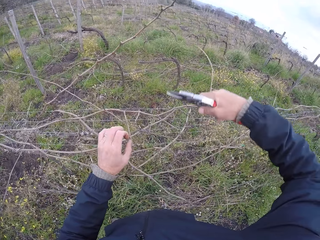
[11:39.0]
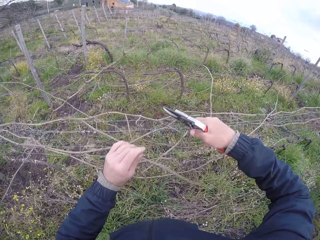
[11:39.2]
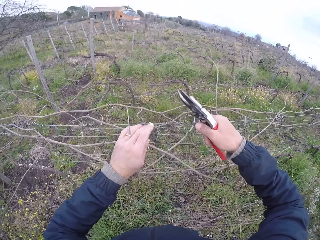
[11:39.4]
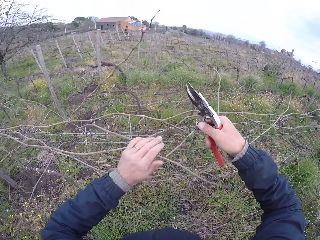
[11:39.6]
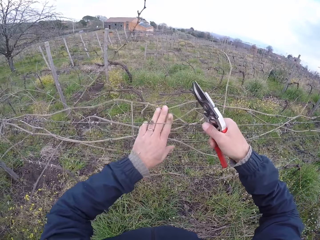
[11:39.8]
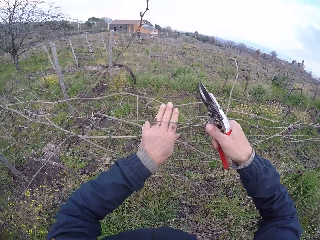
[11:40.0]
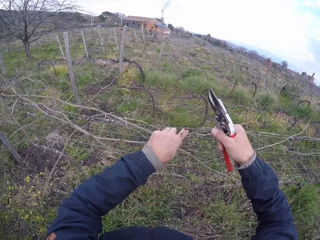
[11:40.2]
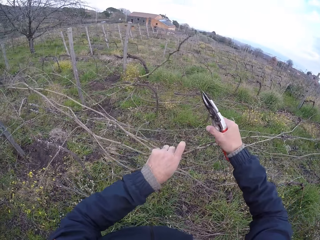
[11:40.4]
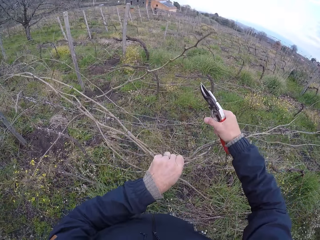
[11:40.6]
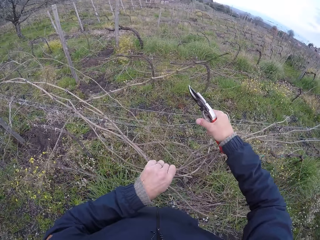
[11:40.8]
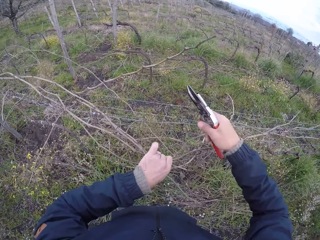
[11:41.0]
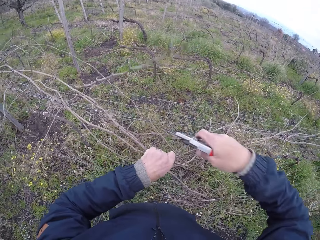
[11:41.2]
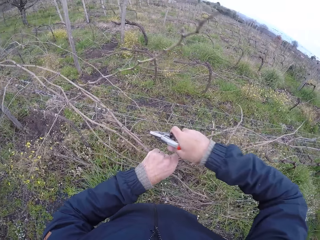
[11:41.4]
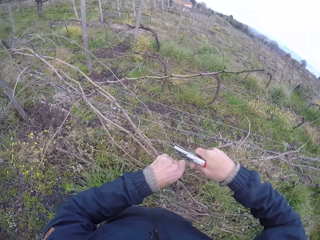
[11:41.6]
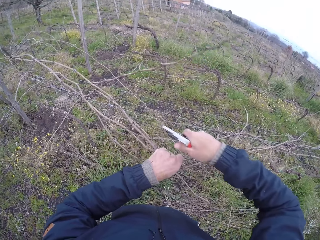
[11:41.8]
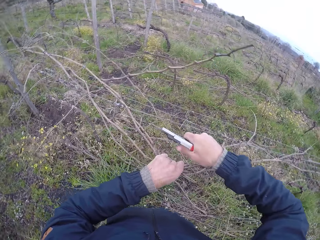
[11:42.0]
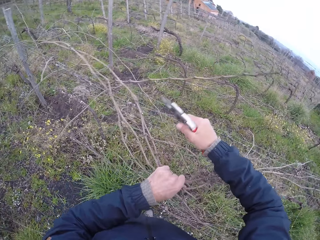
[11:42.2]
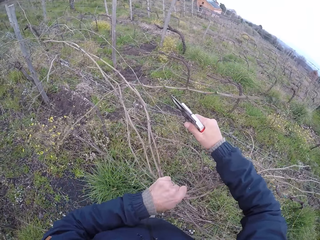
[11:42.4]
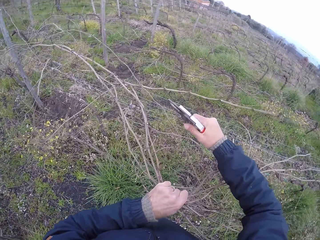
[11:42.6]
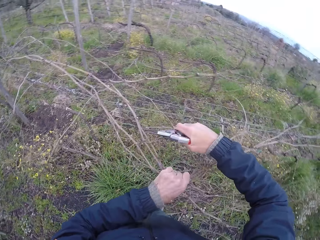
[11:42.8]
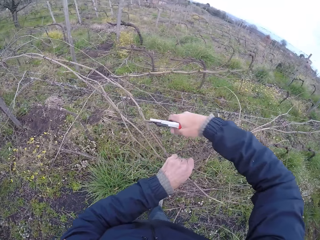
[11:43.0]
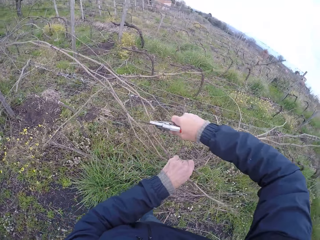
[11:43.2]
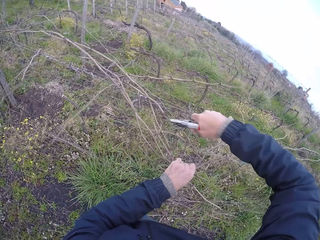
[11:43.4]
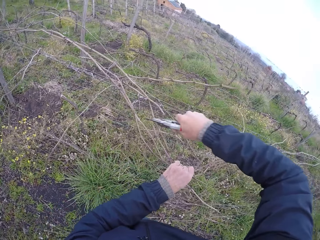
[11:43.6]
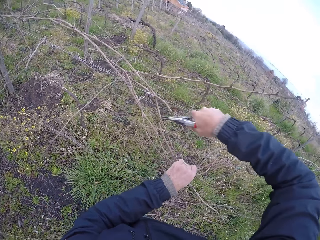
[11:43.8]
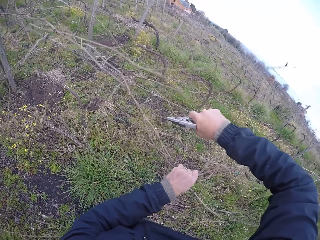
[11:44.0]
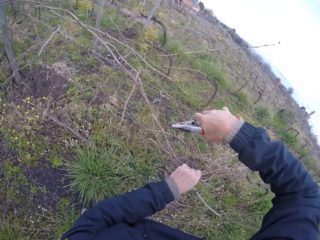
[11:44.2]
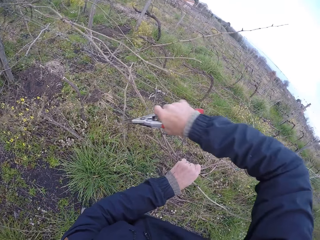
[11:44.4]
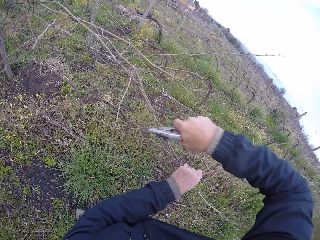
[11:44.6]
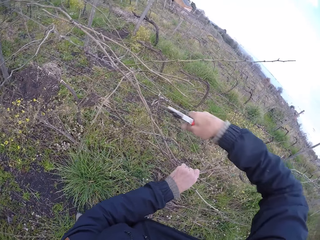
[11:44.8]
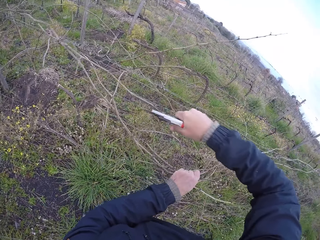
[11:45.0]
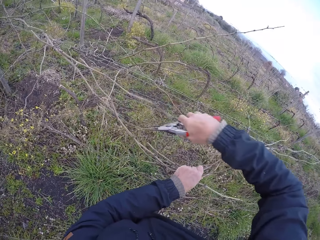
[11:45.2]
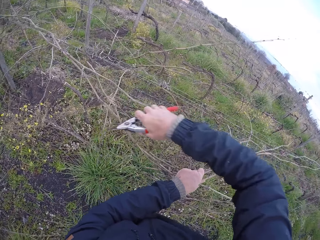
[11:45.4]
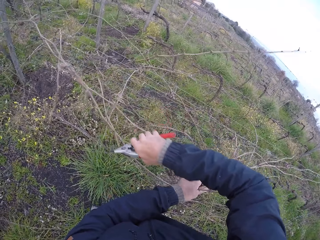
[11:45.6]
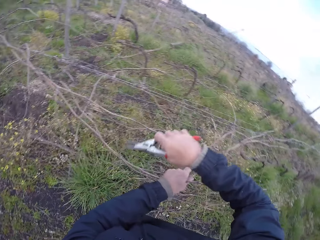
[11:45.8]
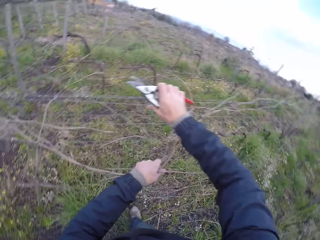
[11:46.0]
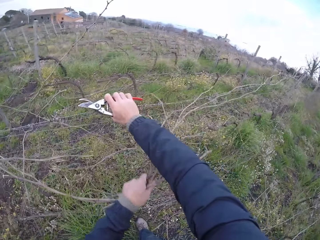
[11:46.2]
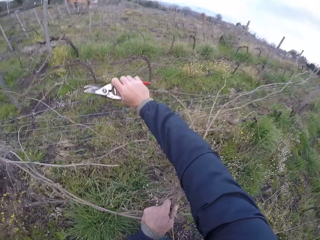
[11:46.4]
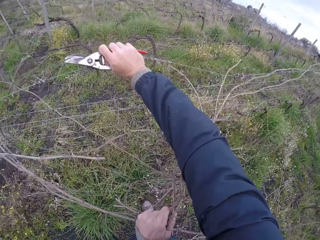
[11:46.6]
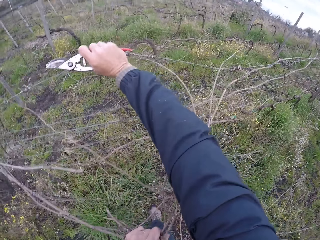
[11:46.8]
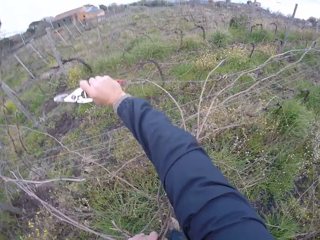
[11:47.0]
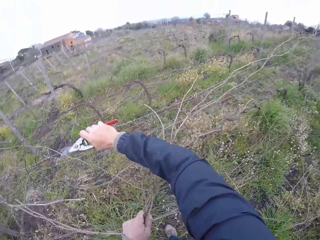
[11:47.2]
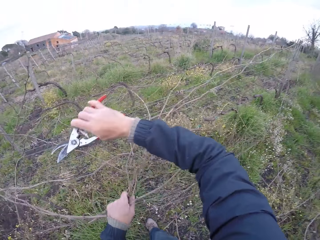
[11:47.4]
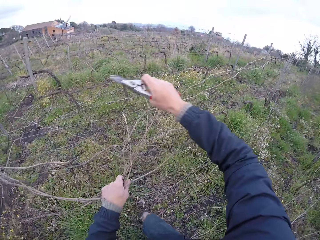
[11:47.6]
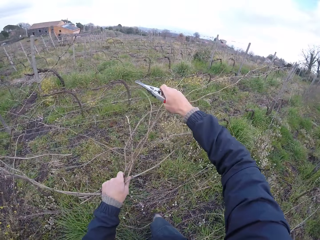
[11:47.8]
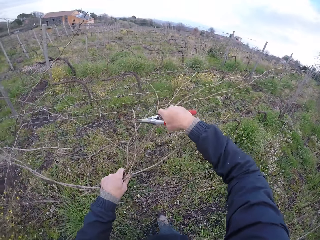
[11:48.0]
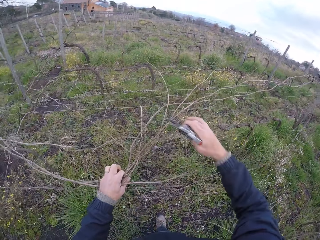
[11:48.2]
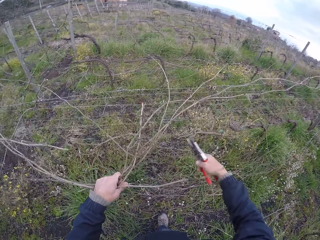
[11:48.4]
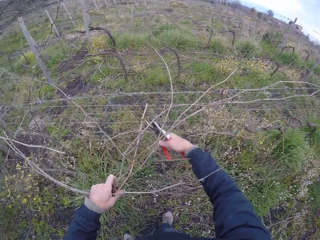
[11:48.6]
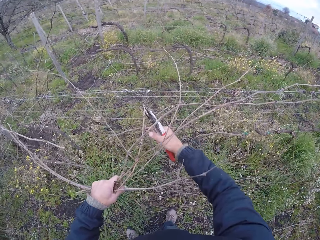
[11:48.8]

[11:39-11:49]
The camera wearer pulls the branches from the wired fence with his left hand. He prunes the branches in his left hand with the pruner or garden shears in his right hand. He cuts a branch with the garden shears and pulls a branch with both hands.

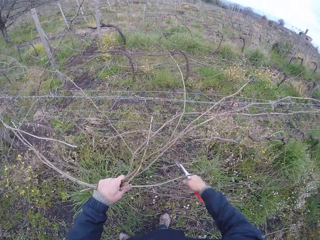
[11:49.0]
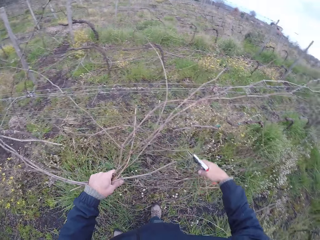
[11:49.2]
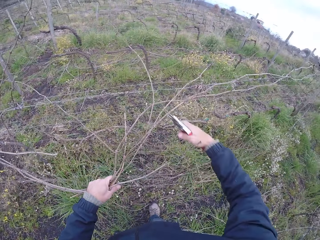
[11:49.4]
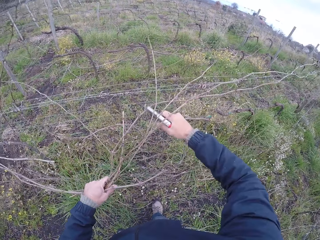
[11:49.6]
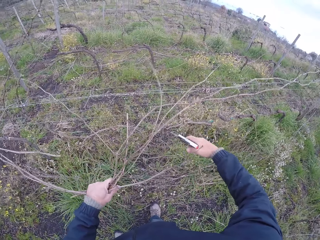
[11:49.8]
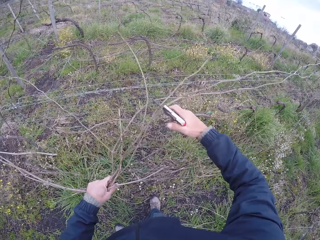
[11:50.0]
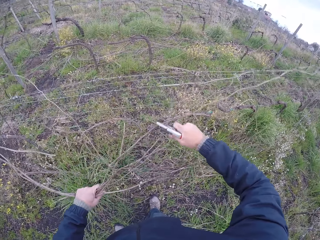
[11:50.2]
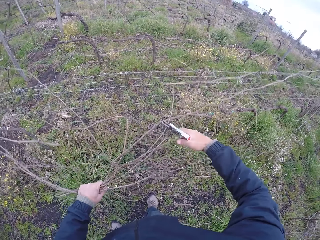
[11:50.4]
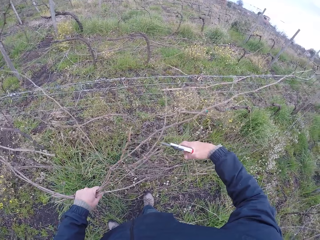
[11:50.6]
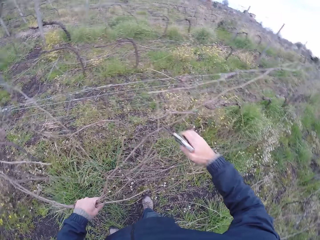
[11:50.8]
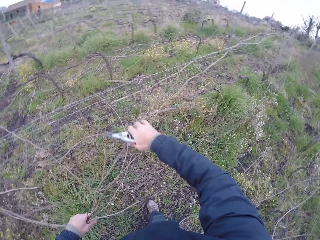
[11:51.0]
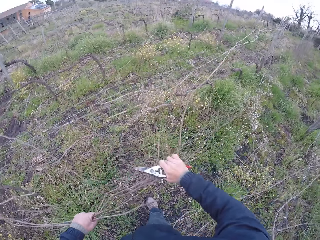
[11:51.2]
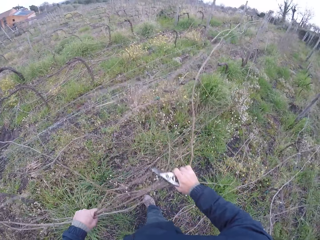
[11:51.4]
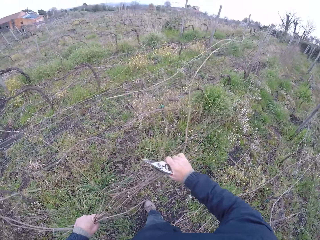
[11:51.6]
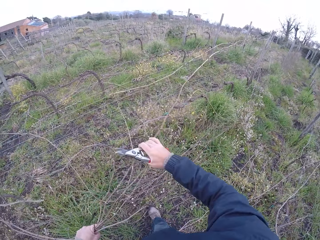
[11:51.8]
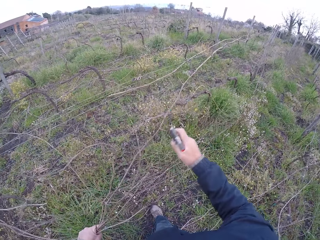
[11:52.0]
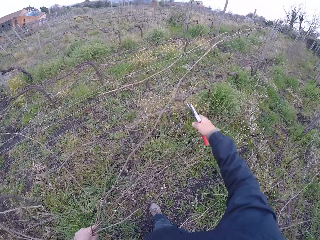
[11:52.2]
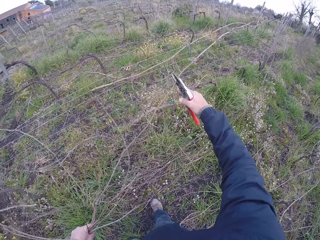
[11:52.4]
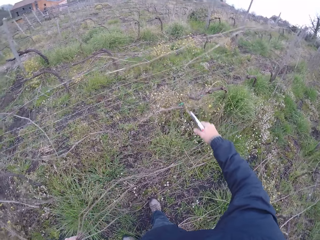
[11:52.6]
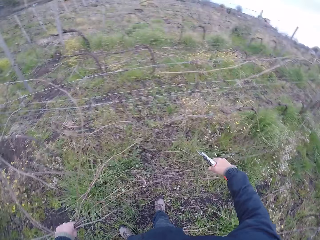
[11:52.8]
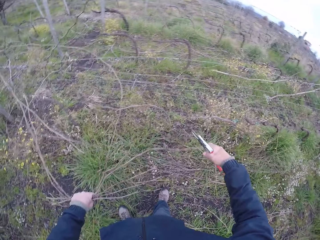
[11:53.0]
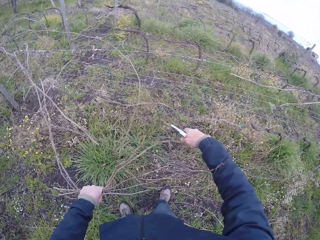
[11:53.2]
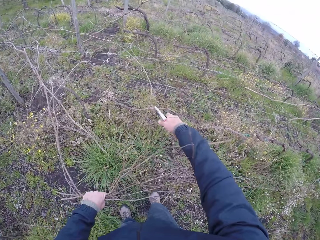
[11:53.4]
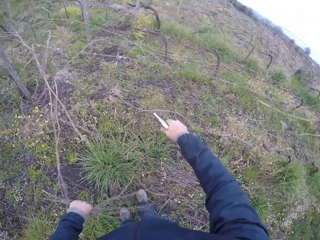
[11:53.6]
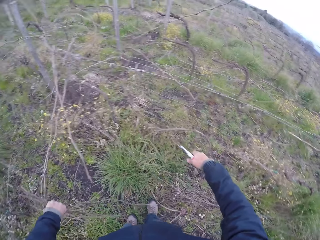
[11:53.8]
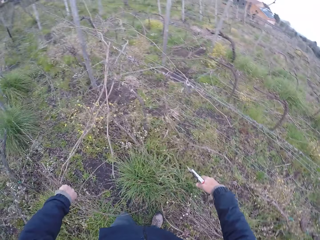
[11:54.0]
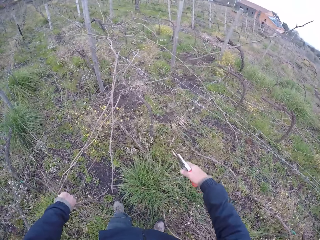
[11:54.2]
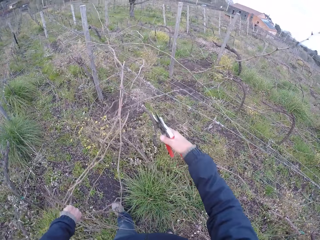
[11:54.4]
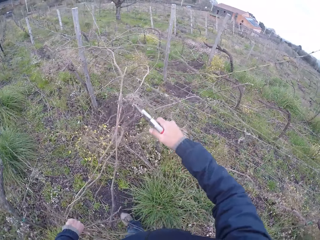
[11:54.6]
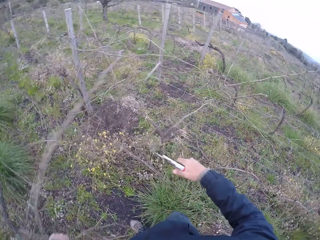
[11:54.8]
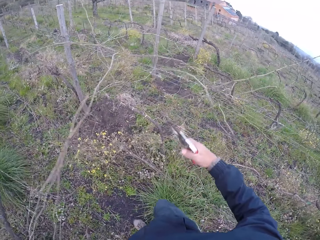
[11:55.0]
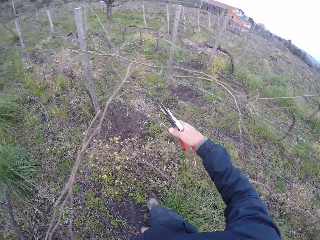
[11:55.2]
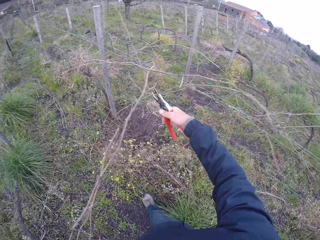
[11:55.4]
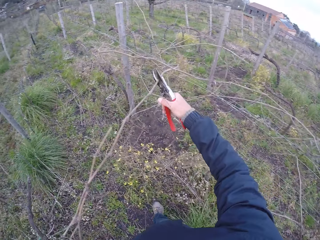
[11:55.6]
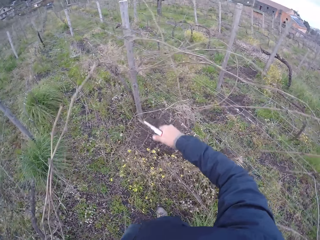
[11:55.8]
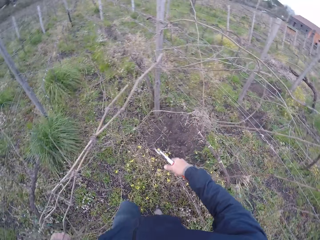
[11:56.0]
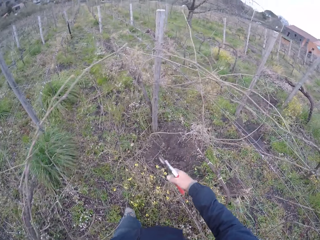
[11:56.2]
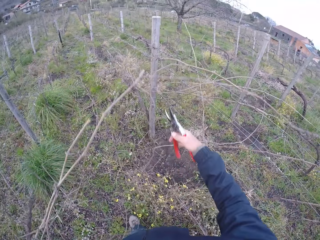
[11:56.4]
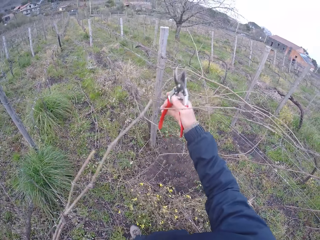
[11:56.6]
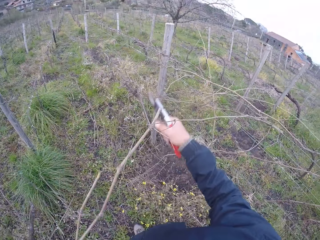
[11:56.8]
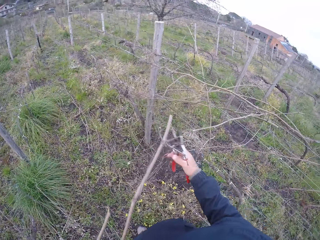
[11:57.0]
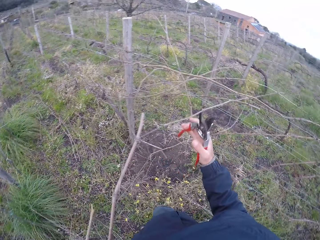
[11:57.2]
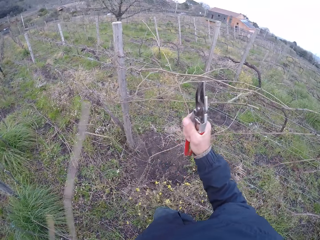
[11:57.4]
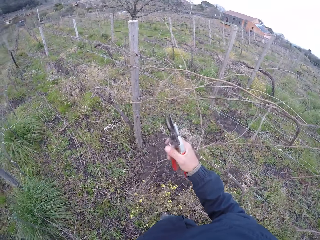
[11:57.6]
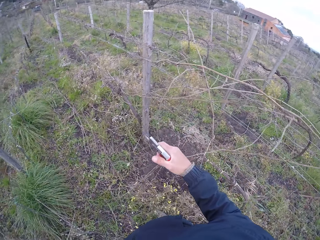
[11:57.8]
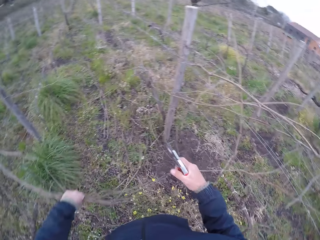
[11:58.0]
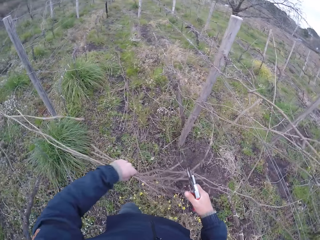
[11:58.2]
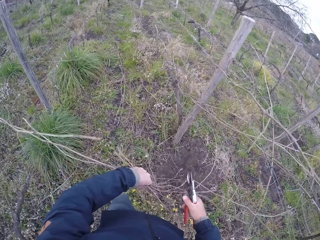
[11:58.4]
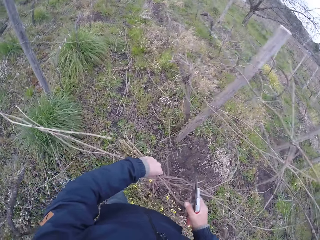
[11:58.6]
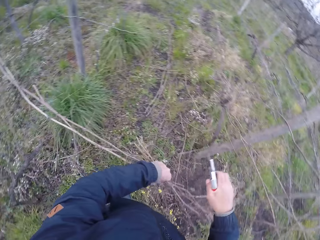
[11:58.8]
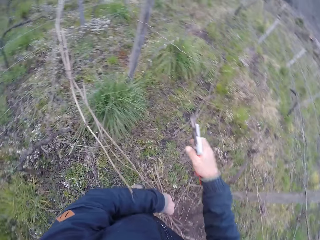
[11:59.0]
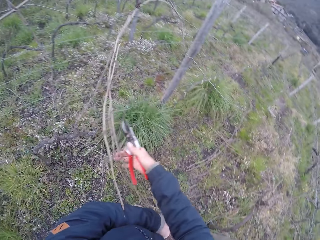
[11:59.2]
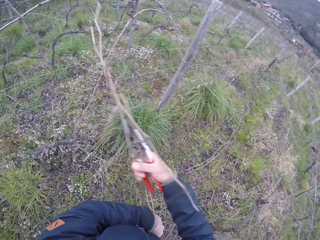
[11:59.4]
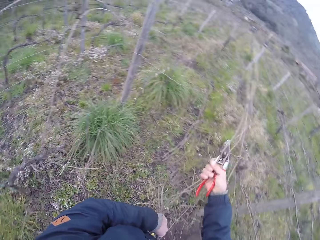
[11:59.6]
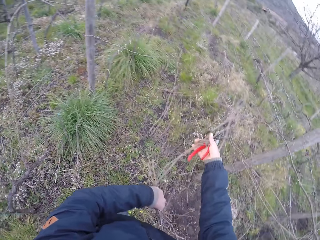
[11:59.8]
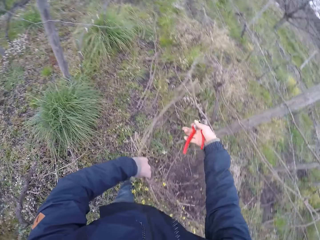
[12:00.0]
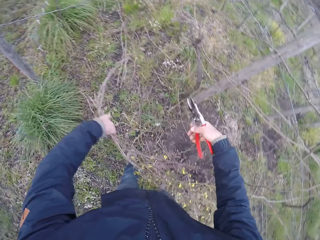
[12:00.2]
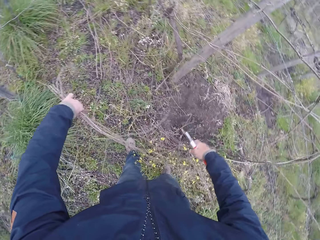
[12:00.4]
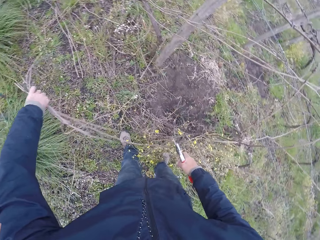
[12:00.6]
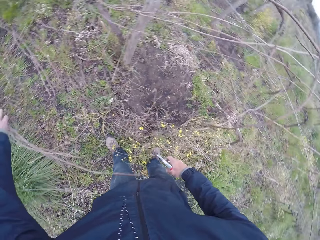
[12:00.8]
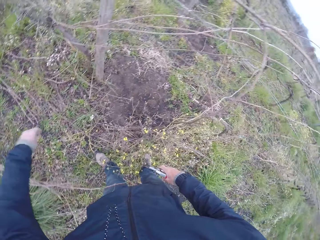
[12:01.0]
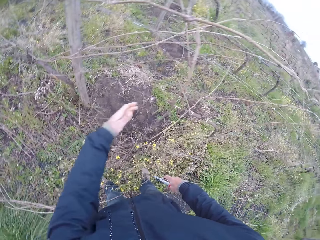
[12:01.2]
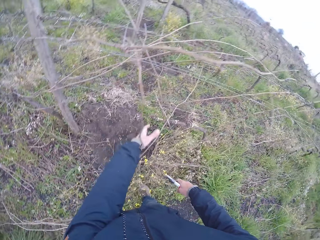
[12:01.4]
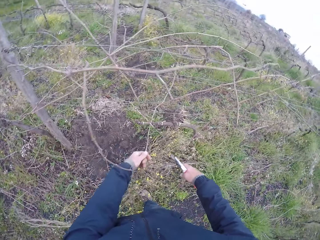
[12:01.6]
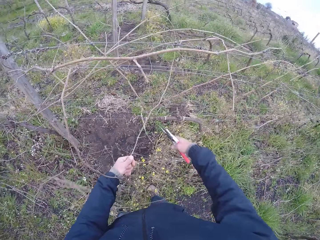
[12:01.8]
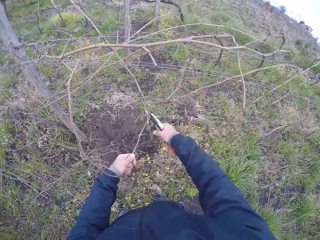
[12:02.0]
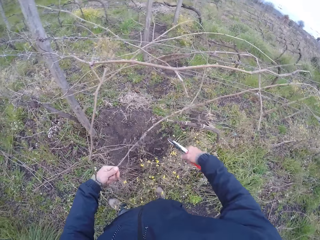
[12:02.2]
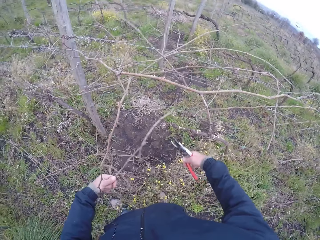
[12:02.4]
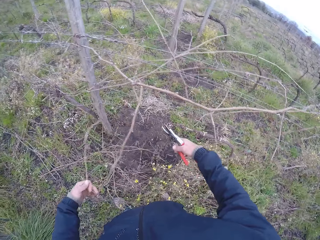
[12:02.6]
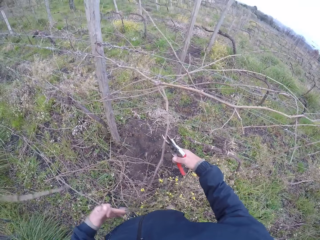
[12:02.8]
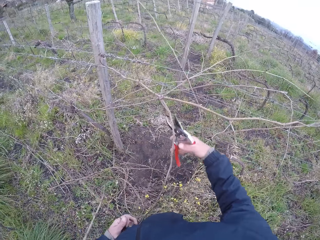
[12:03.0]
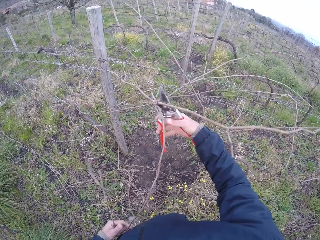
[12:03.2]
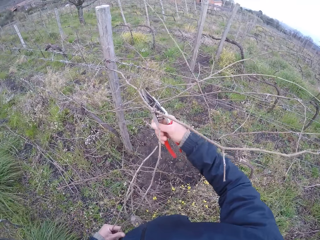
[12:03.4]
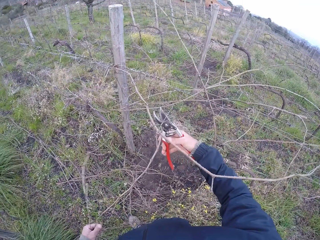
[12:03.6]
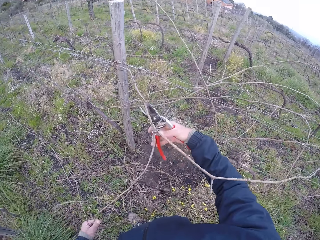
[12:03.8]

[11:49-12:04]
The camera wearer cuts a branch with garden shears. He pulls a branch with both hands. He cuts a branch with the garden shears repeatedly. He pulls a branch with the right hand. He drops the branches in his left hand on the ground. He pulls a branch from the wired fence with his left hand. He prunes the branch in his left hand with the pruner in his right hand.
